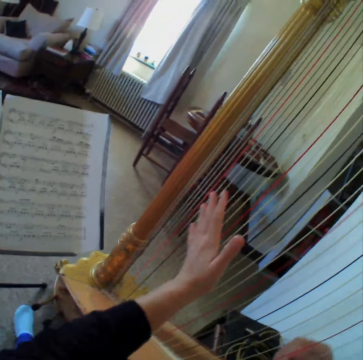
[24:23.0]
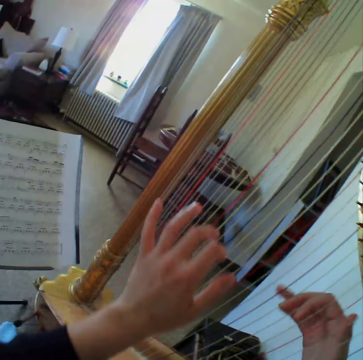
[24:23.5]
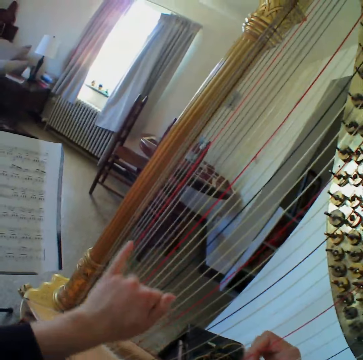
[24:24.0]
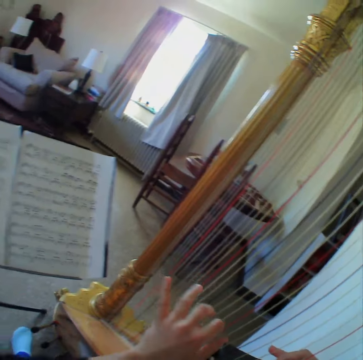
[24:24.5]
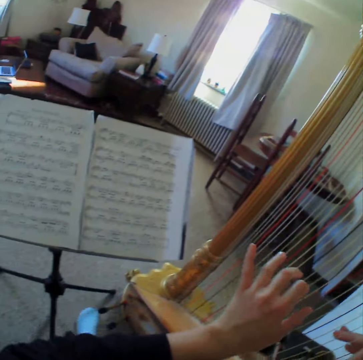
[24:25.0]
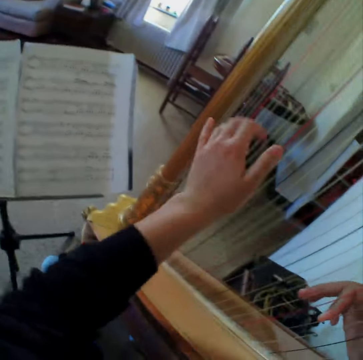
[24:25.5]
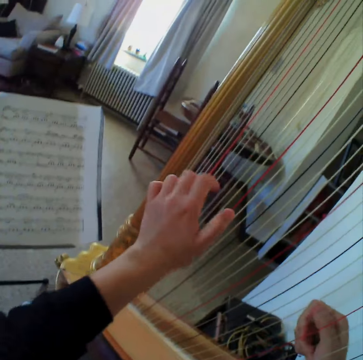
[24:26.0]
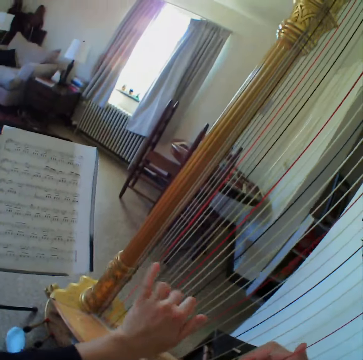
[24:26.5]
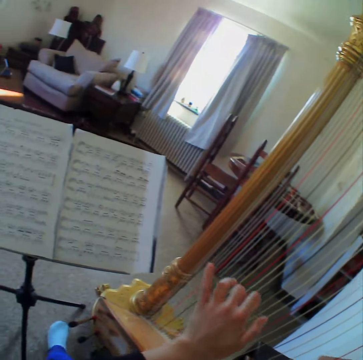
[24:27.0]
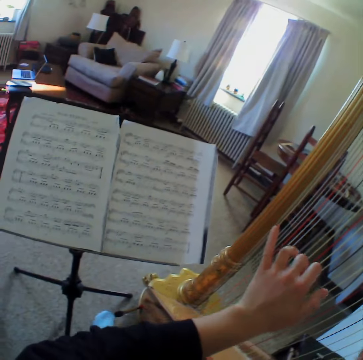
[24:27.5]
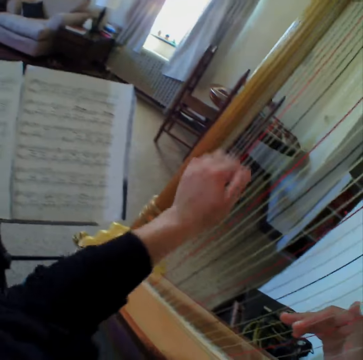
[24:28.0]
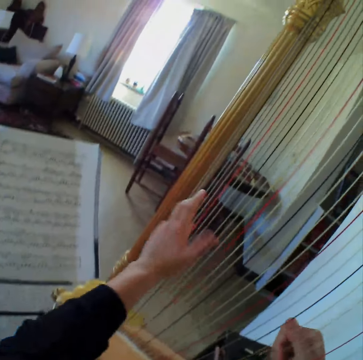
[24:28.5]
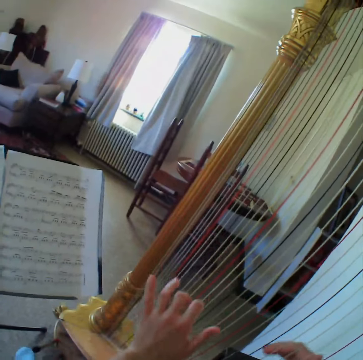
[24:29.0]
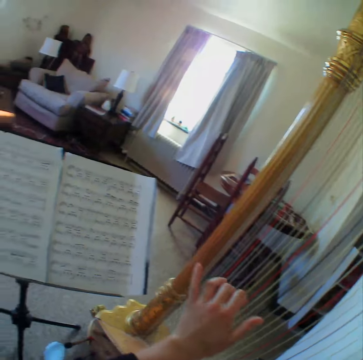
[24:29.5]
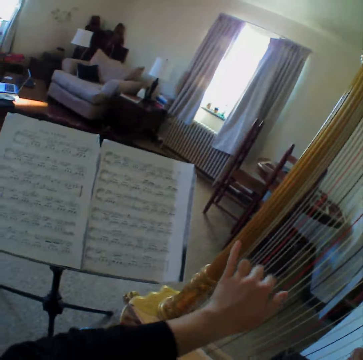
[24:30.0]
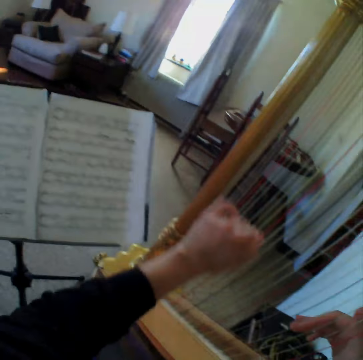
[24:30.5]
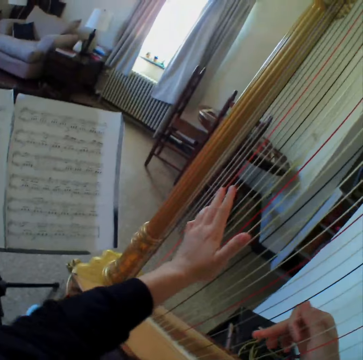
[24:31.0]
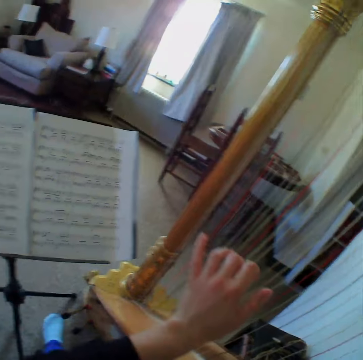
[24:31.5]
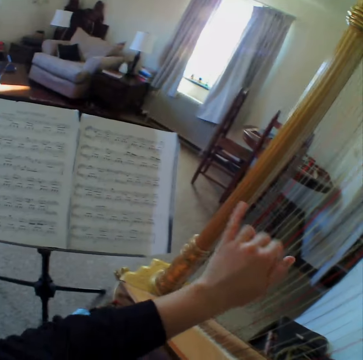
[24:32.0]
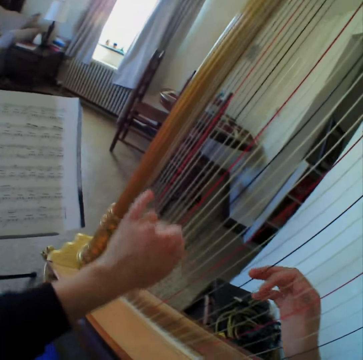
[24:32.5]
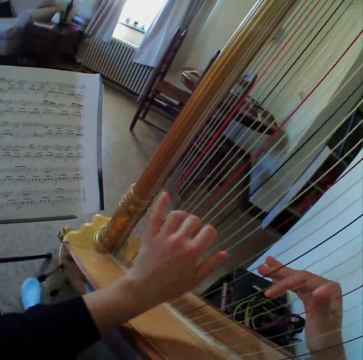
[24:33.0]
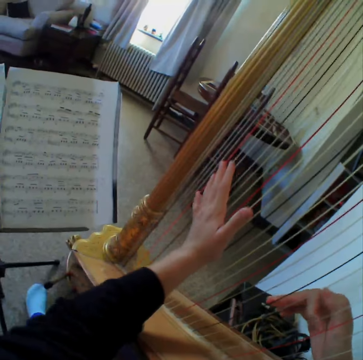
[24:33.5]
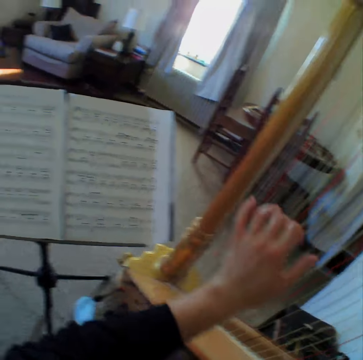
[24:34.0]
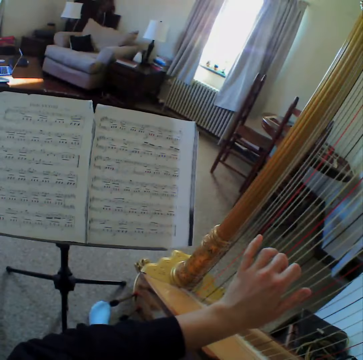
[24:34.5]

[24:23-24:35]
The camera wearer reads the music paper. They play the guitar. They read the music paper. They play the guitar. They read the music paper. They play the guitar. They read the music paper. They play the guitar. They read the music paper. They play the guitar.

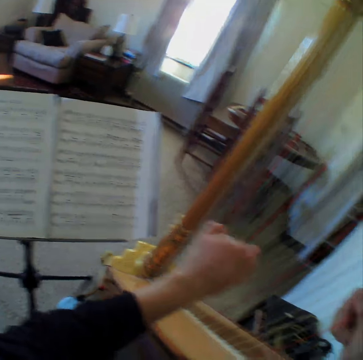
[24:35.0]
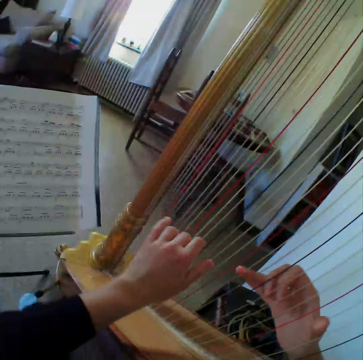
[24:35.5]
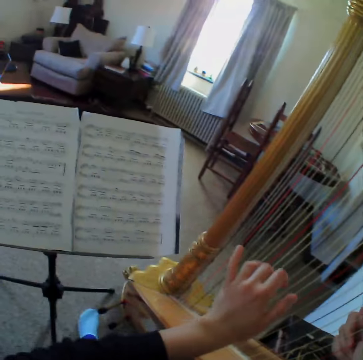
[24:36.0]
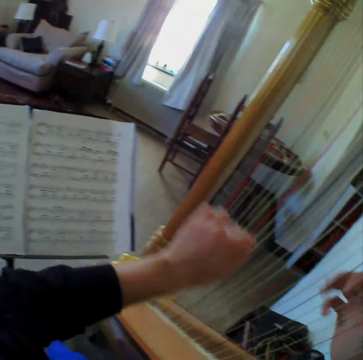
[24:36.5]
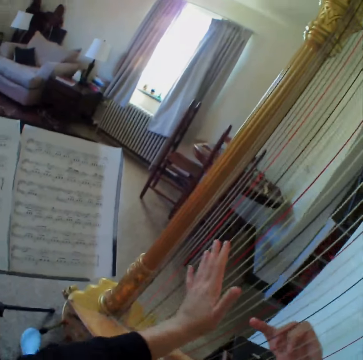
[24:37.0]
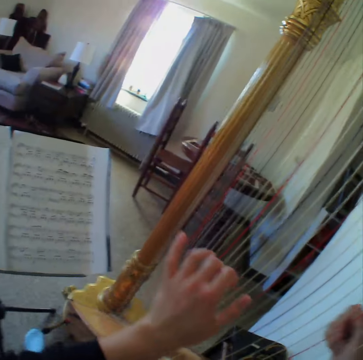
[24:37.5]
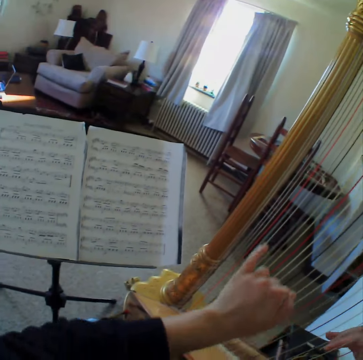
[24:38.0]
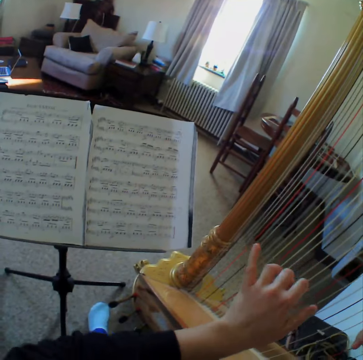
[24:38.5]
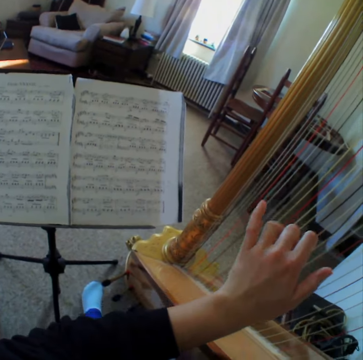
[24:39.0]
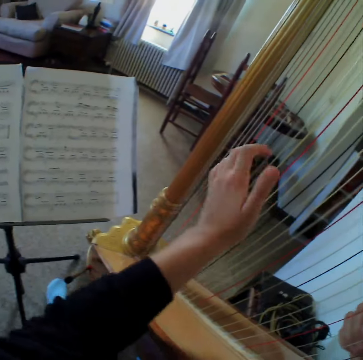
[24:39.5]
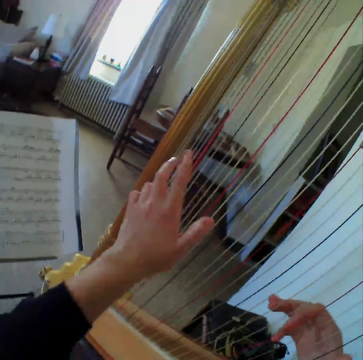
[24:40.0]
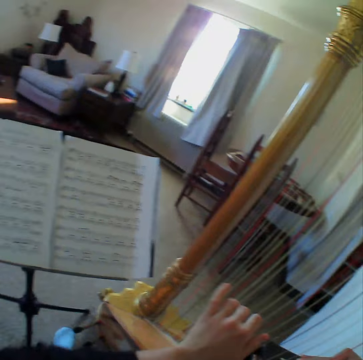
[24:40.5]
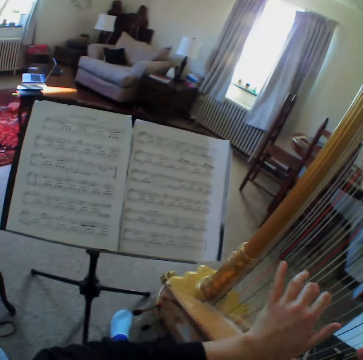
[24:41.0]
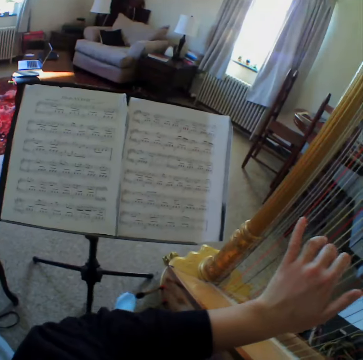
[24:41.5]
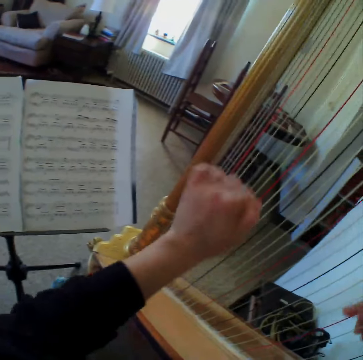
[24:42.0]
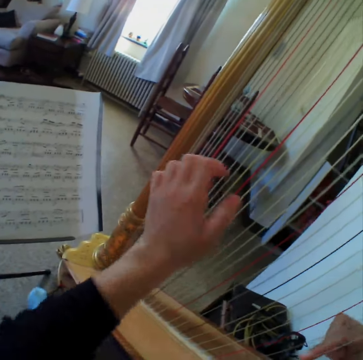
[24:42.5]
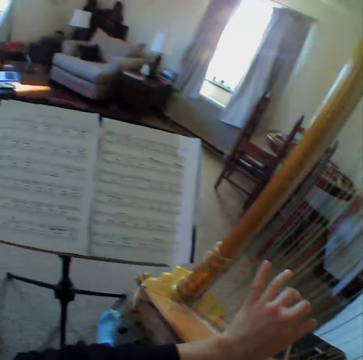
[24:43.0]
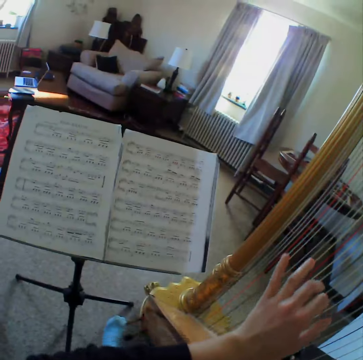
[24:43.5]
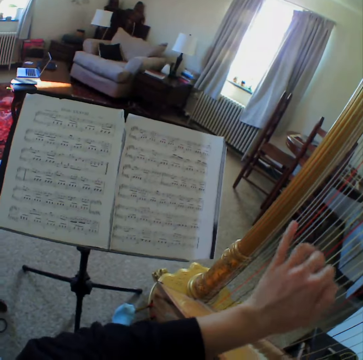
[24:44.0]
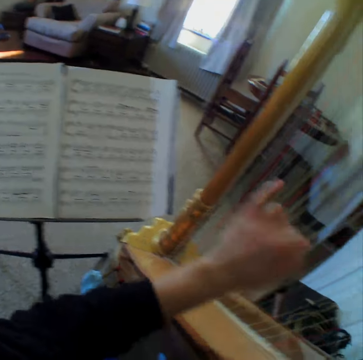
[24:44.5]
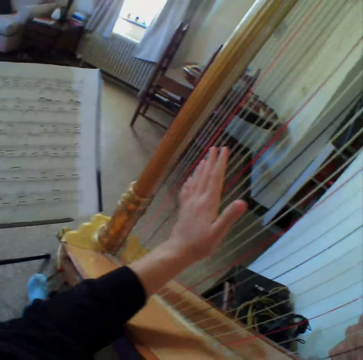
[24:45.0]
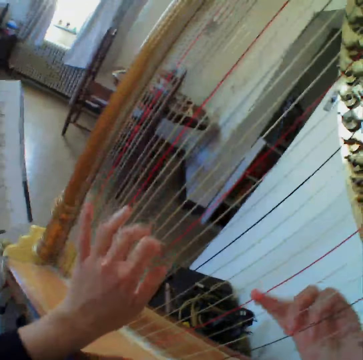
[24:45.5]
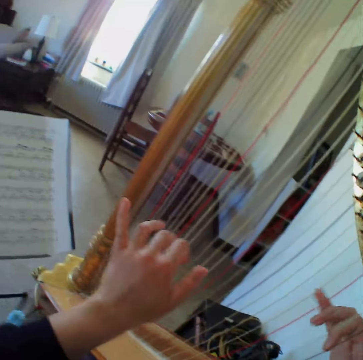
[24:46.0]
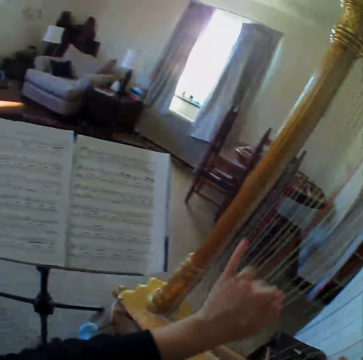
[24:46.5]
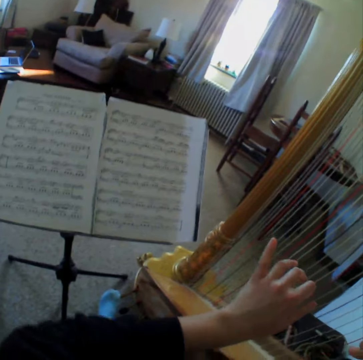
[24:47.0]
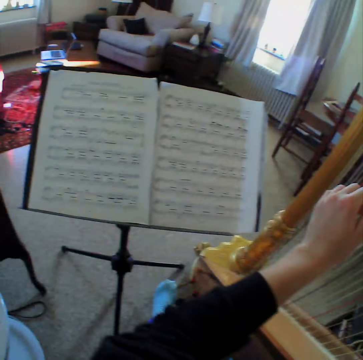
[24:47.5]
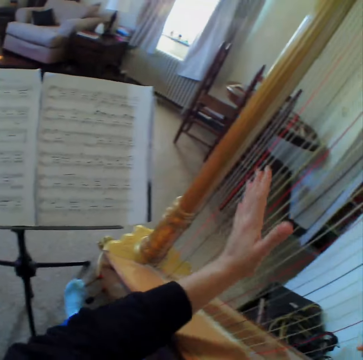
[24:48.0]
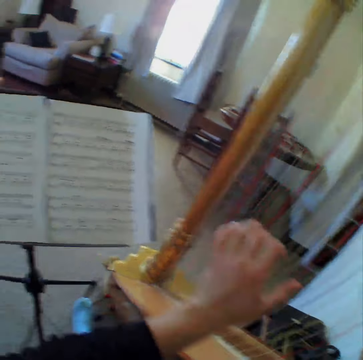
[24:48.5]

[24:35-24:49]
The camera wearer reads the music paper. They play the guitar. They read the music paper. They play the guitar. They read the music paper. They play the guitar. They read the music paper. They play the guitar. They read the music paper. They play the guitar. They read the music paper.

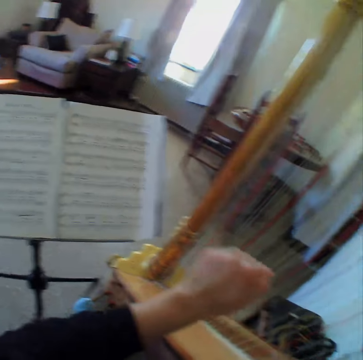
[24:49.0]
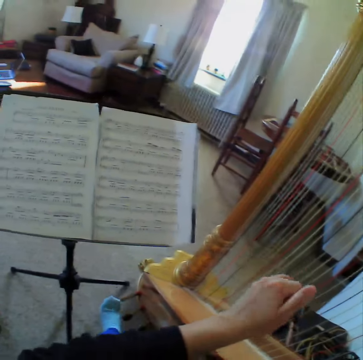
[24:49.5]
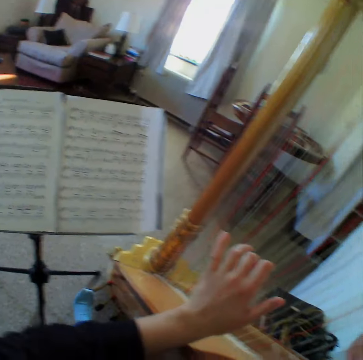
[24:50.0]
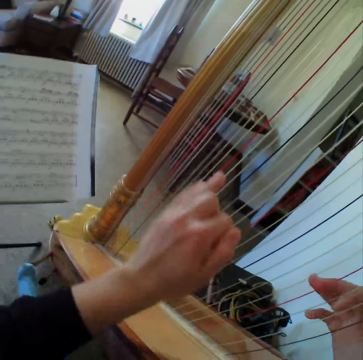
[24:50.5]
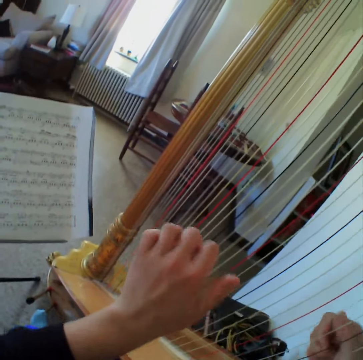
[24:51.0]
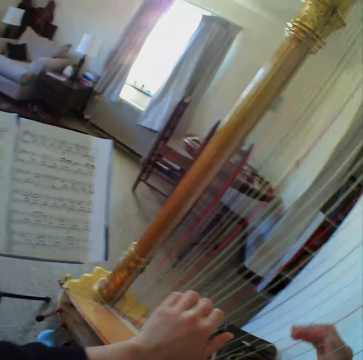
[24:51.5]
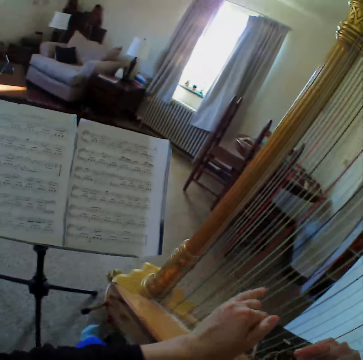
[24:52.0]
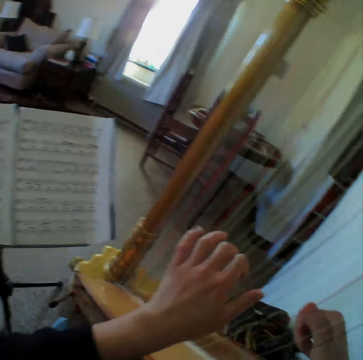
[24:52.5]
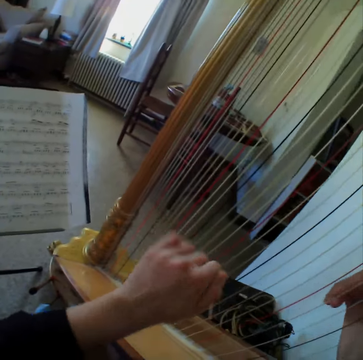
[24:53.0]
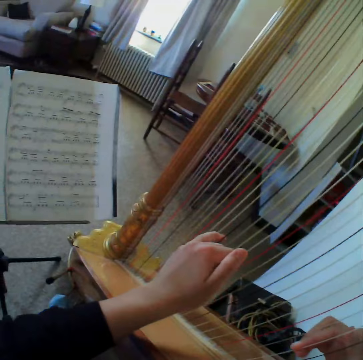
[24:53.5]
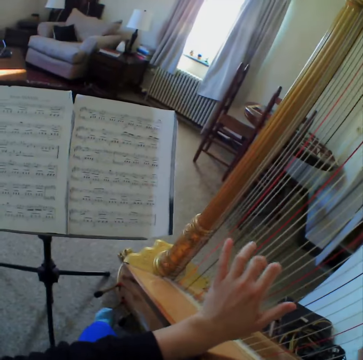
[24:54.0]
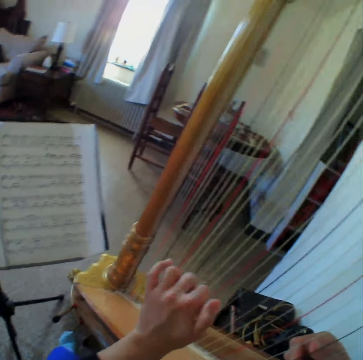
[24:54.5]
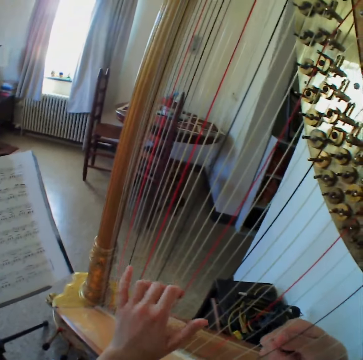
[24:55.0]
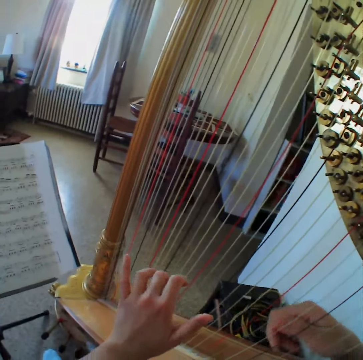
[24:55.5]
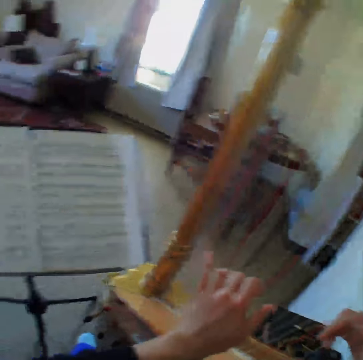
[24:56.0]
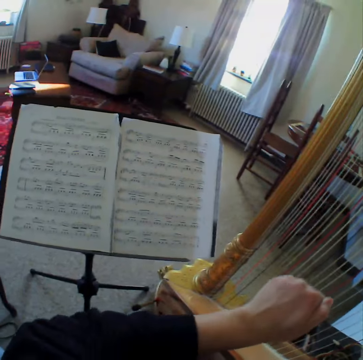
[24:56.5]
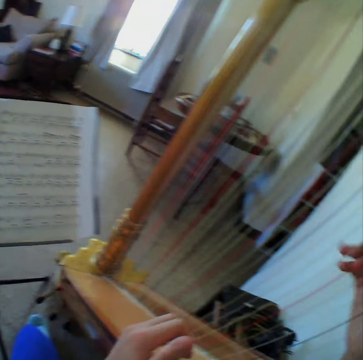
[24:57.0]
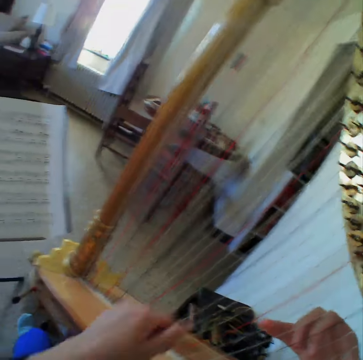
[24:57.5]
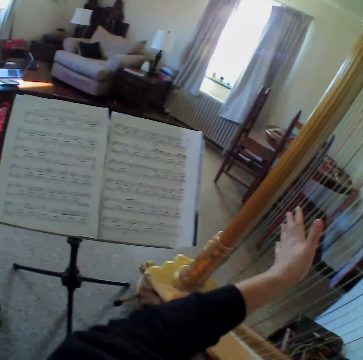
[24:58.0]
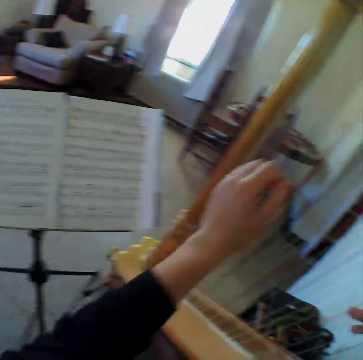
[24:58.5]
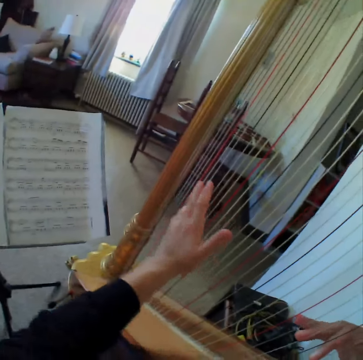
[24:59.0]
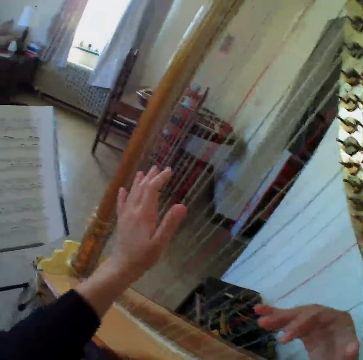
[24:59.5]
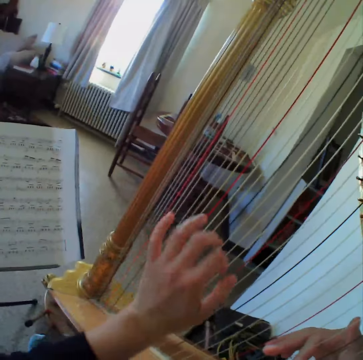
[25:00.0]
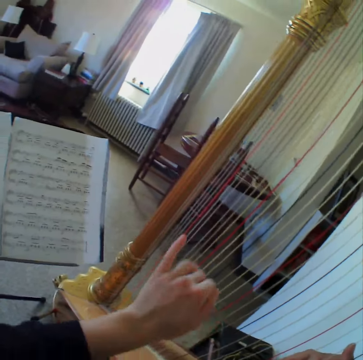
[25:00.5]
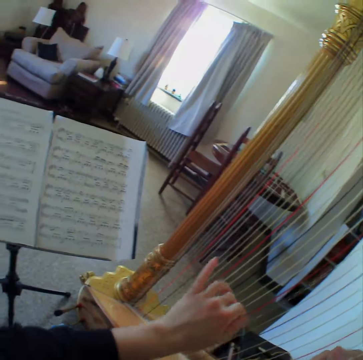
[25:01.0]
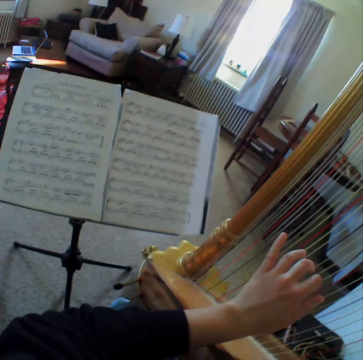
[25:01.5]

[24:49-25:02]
The camera wearer plays the guitar. They read the music paper. They play the guitar. They read the music paper. They play the guitar. They read the music paper. They play the guitar.
